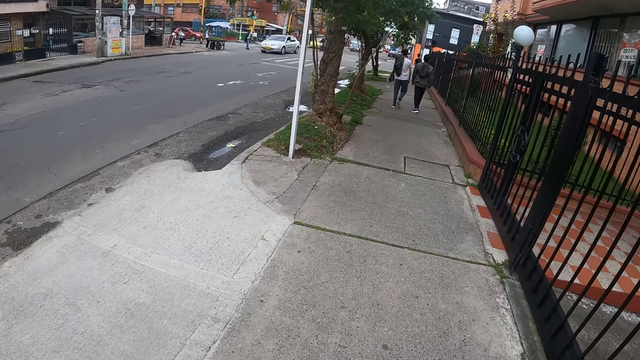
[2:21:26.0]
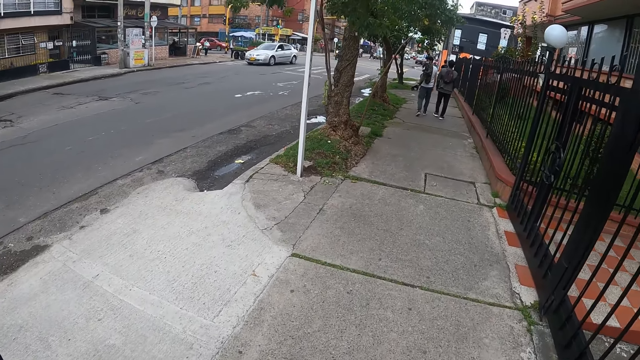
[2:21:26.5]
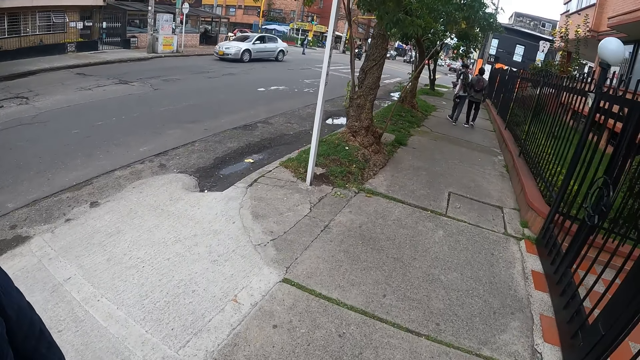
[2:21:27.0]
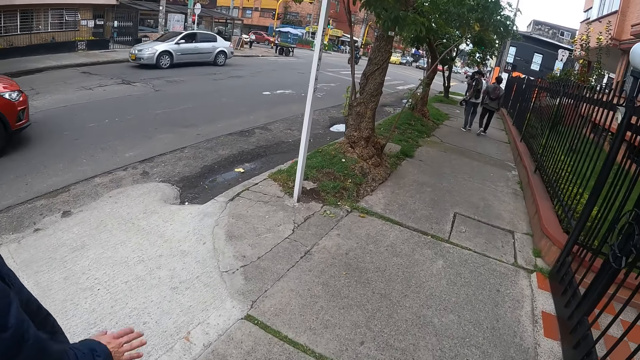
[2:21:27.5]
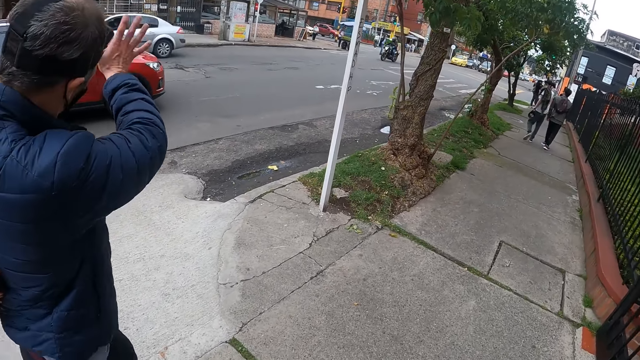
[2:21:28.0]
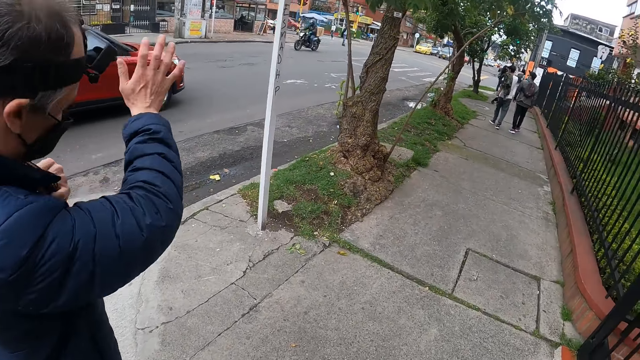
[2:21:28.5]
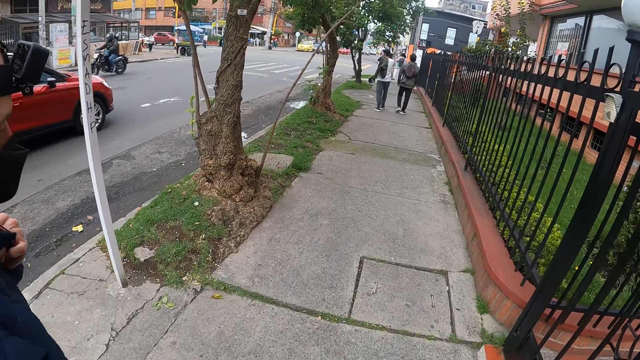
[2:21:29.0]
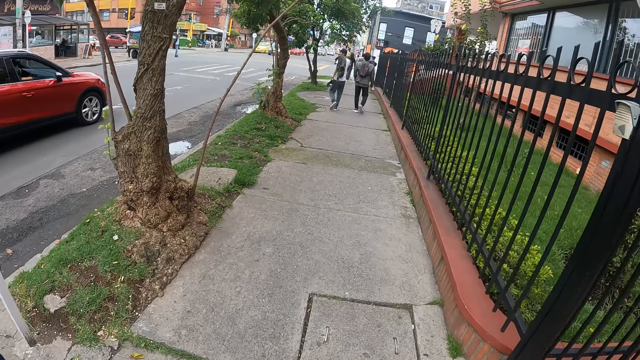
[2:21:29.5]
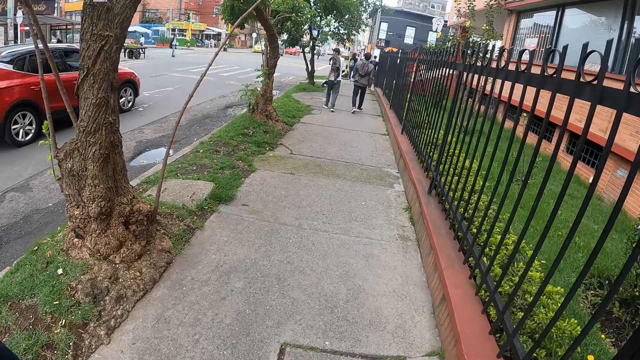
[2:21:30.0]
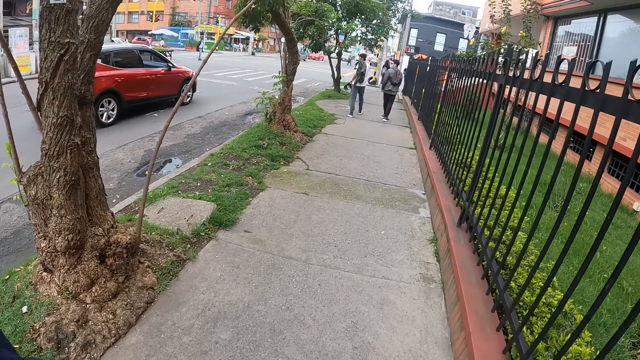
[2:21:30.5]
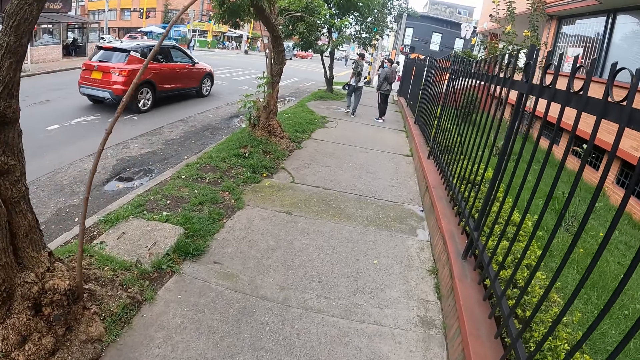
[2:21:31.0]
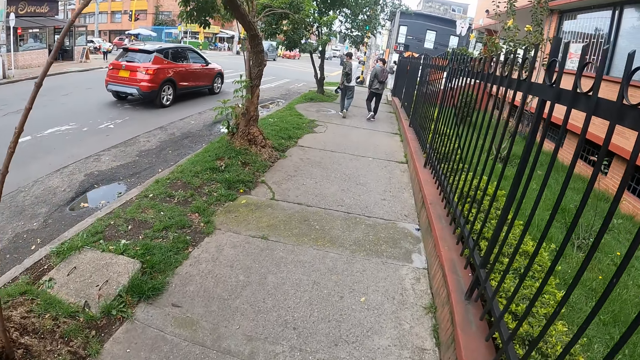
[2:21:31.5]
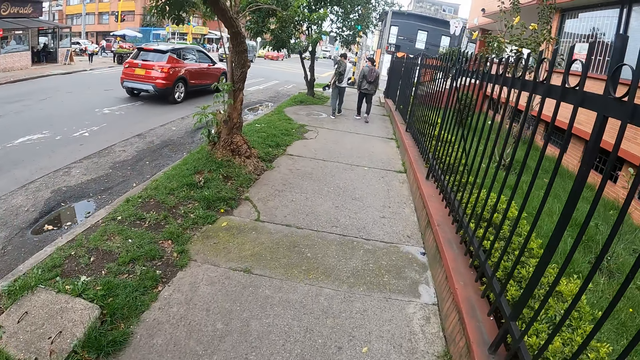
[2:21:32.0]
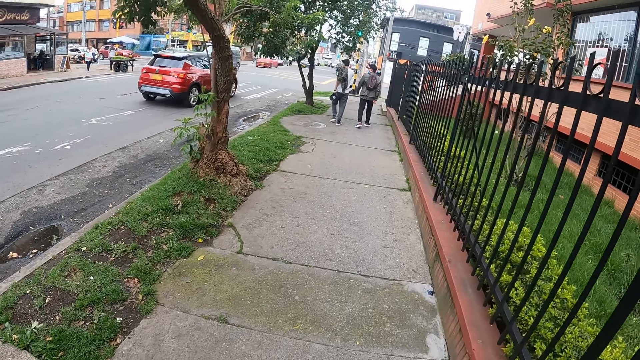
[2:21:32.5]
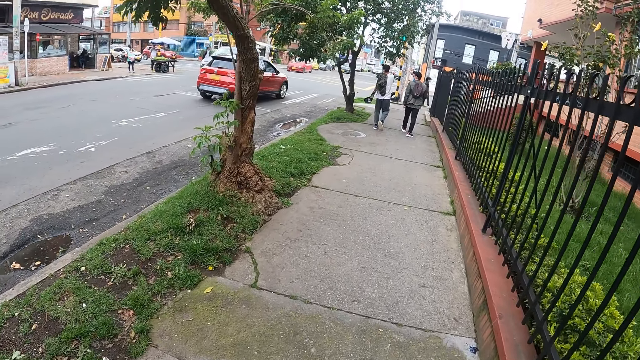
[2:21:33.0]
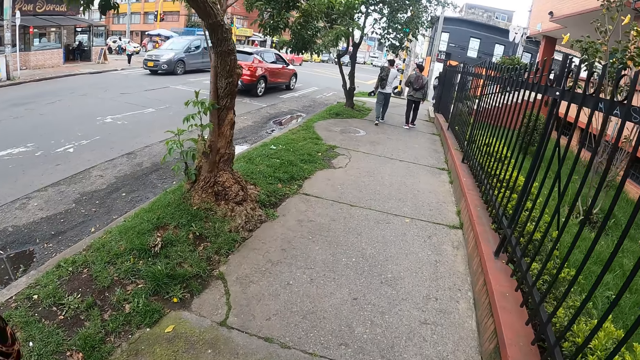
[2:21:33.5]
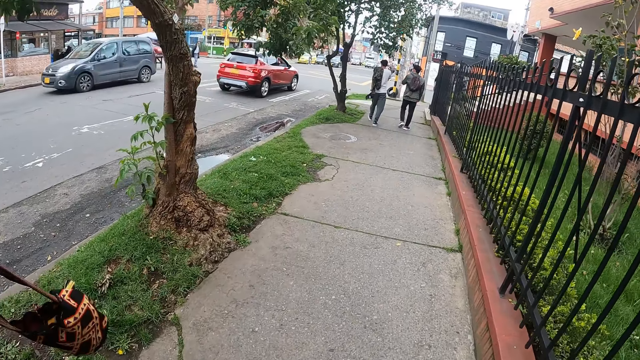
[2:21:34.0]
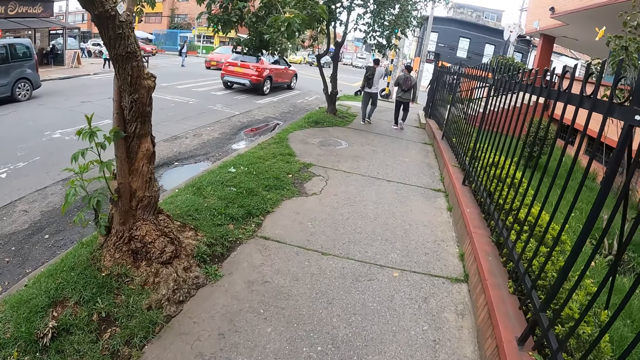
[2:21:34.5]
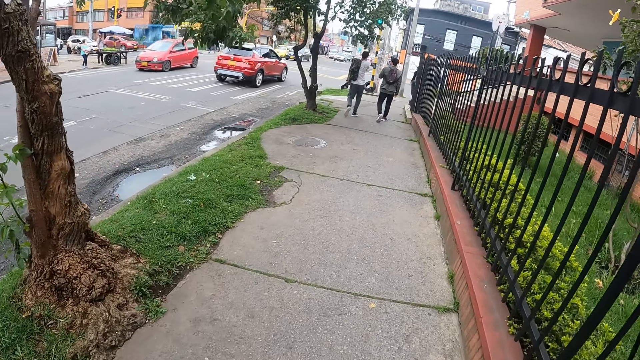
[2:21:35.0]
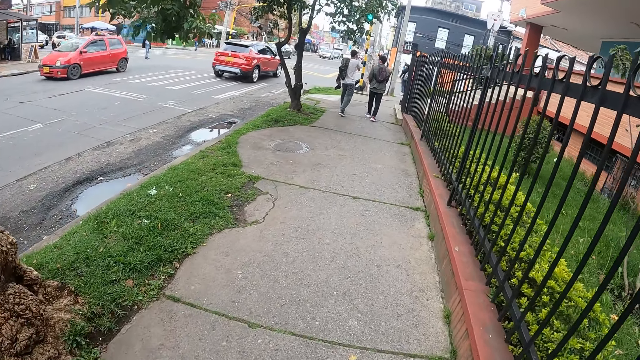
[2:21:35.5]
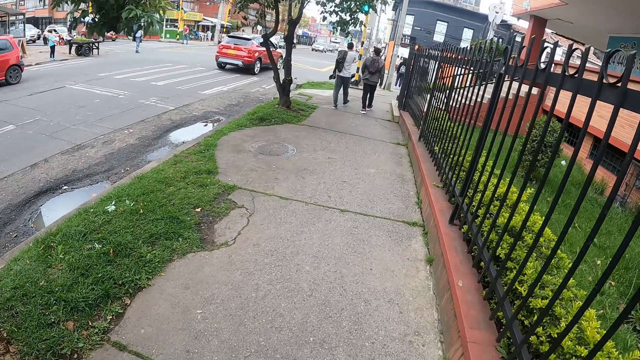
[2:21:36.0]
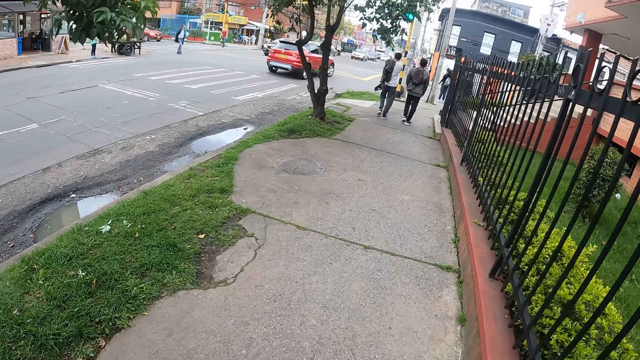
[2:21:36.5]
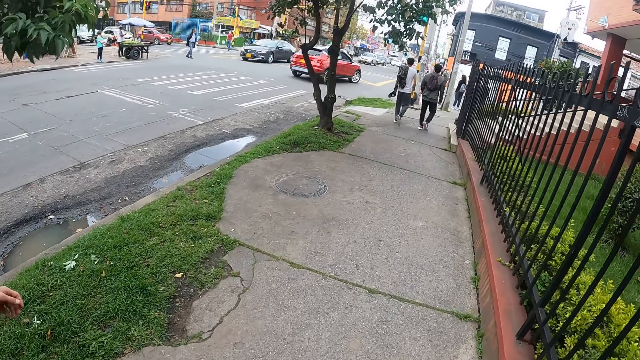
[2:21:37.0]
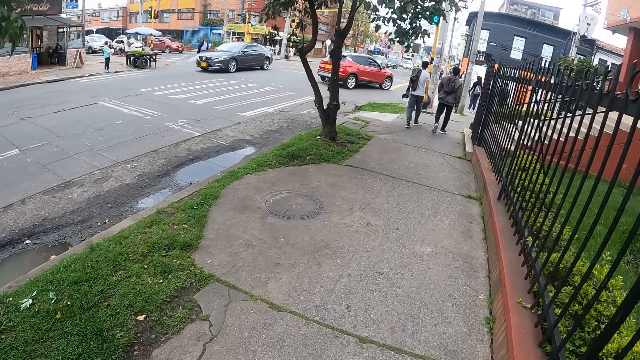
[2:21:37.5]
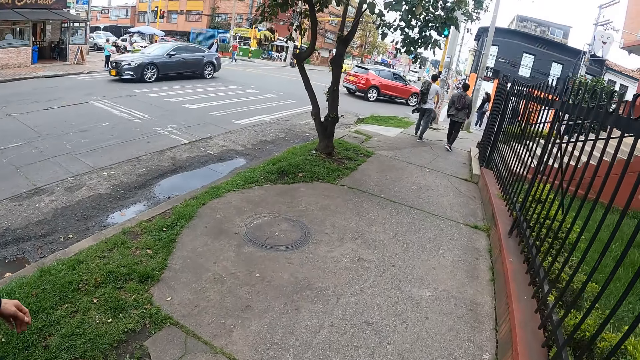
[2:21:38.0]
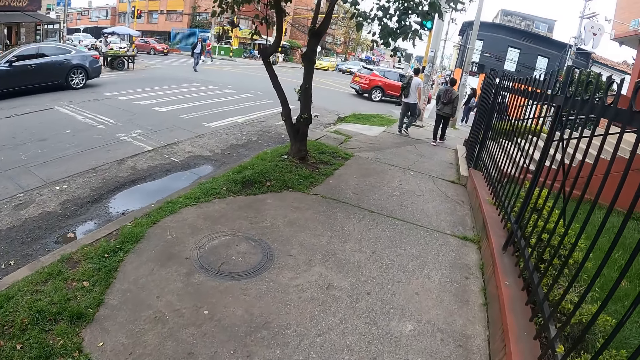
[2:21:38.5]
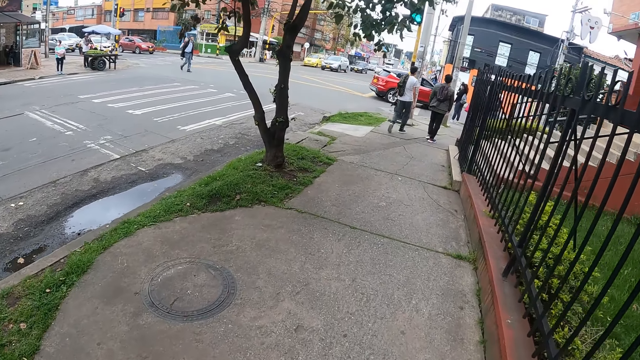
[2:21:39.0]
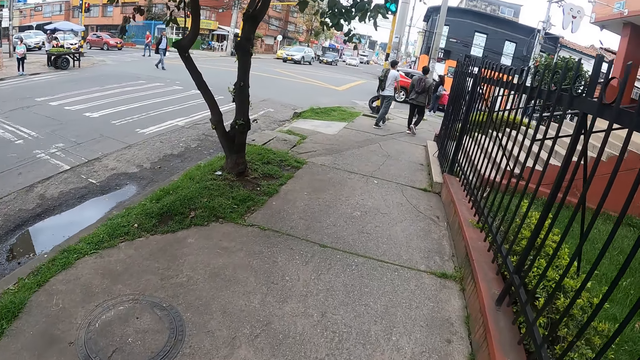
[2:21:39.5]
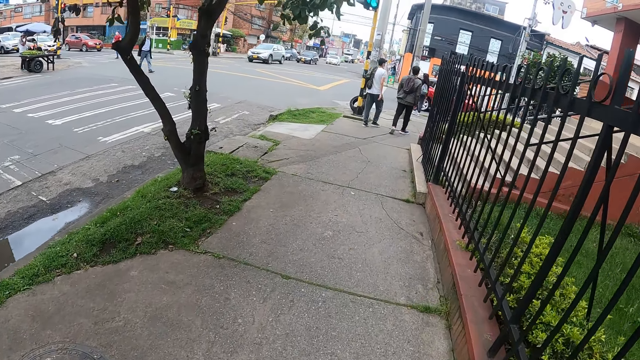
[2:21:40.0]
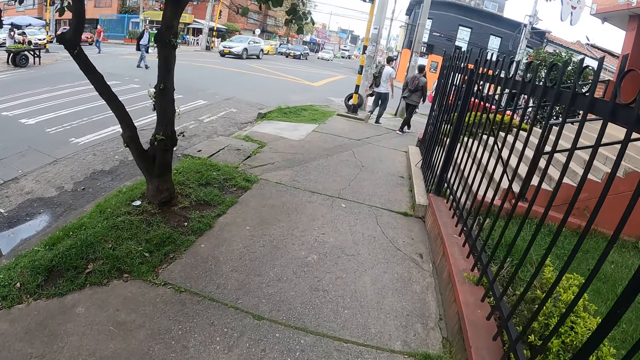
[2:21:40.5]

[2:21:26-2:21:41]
An orange car drives past the camera wearer. The man waves at another man in the orange car. A silver car drives past the camera wearer. The other man waves at the first man on the pathway. A black motorcycle rides past the camera wearer. The first man walks on the roadside. A grey van drives past the camera wearer. An orange car drives past them. A grey car drives past them.

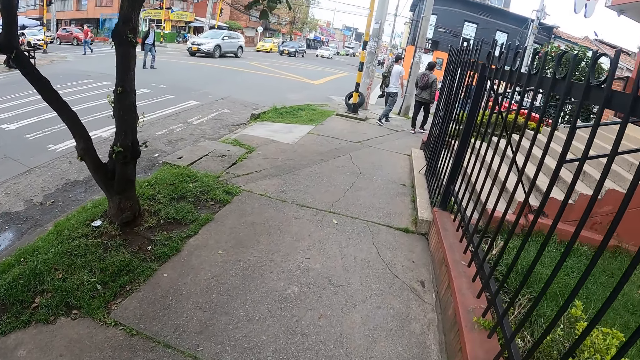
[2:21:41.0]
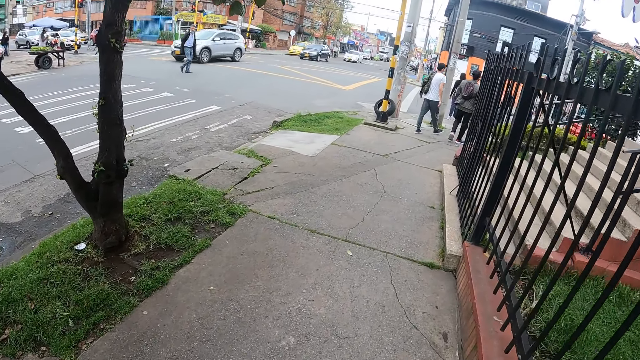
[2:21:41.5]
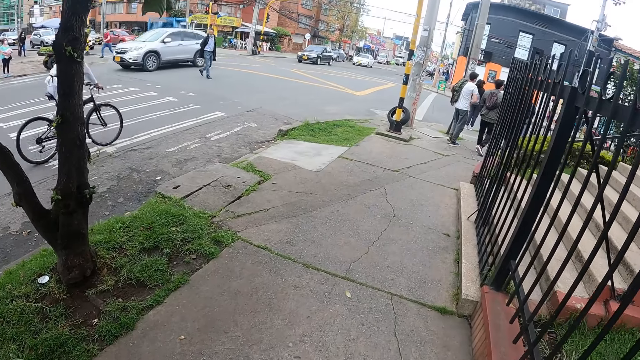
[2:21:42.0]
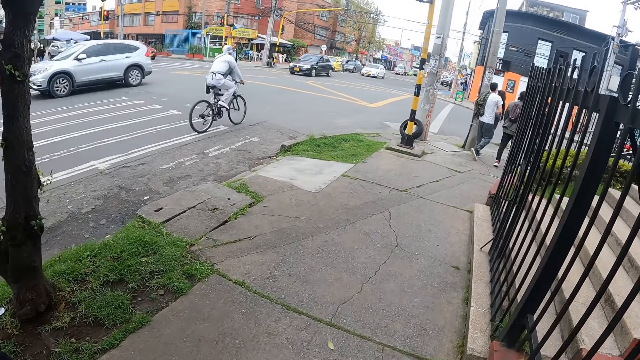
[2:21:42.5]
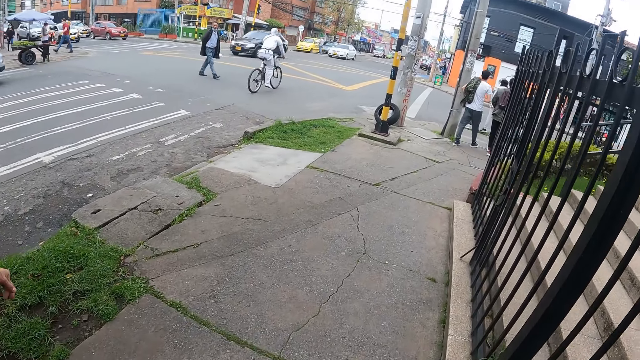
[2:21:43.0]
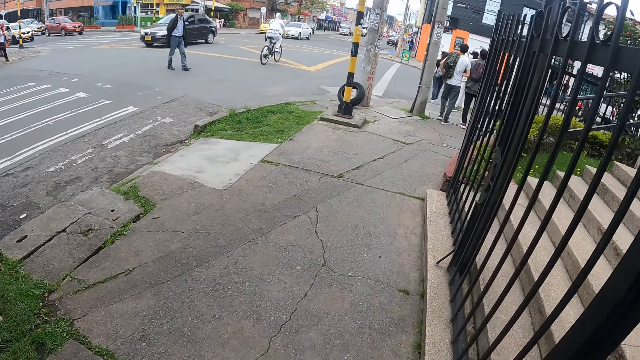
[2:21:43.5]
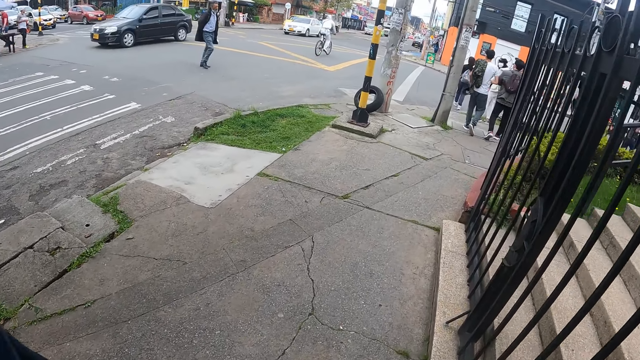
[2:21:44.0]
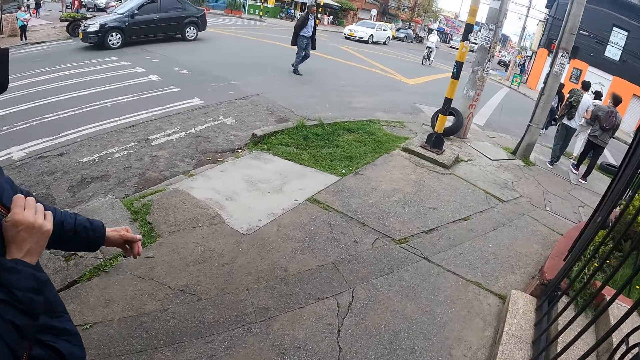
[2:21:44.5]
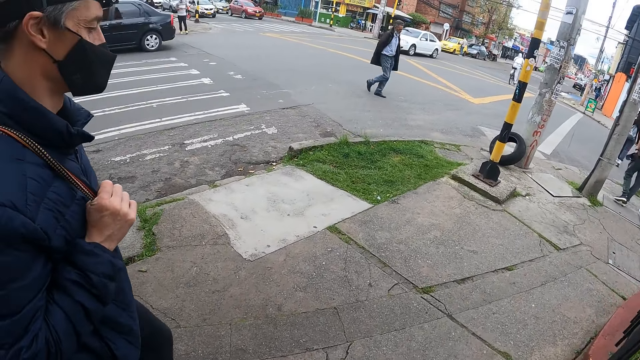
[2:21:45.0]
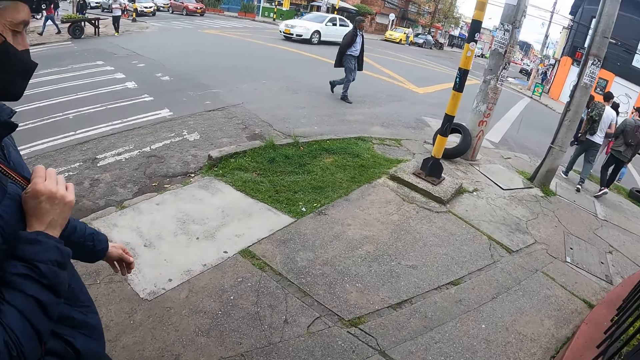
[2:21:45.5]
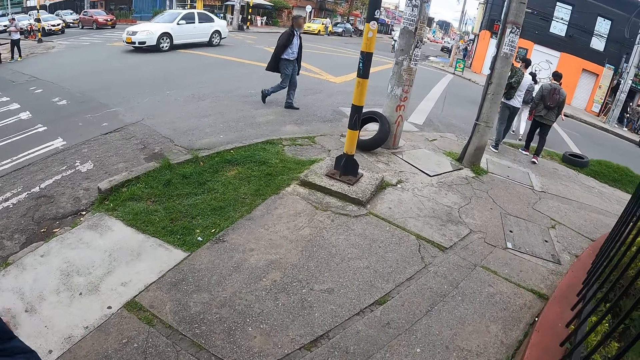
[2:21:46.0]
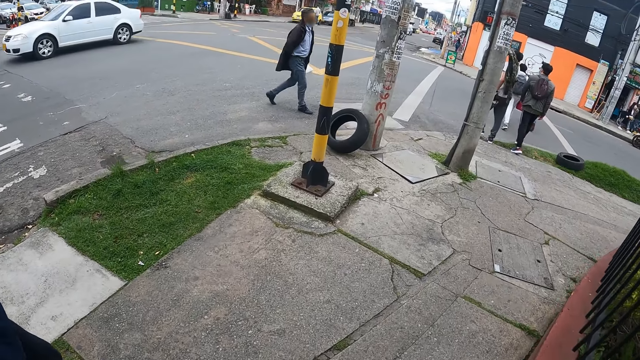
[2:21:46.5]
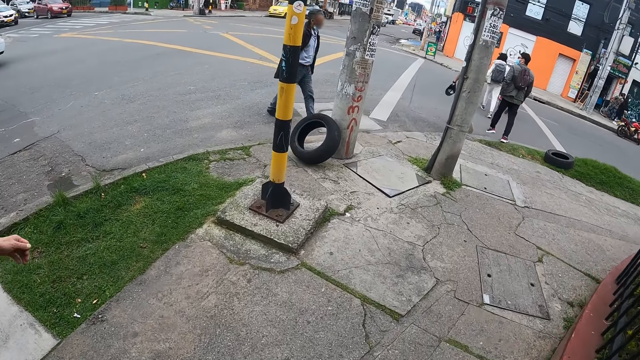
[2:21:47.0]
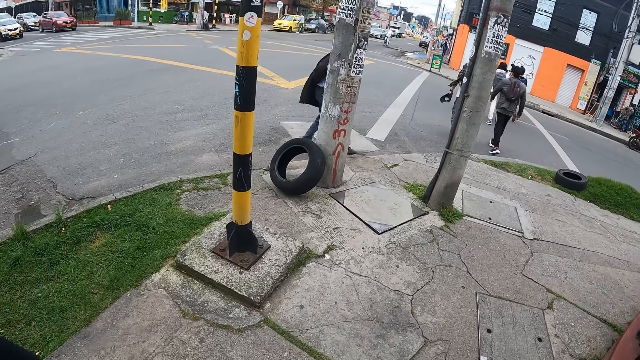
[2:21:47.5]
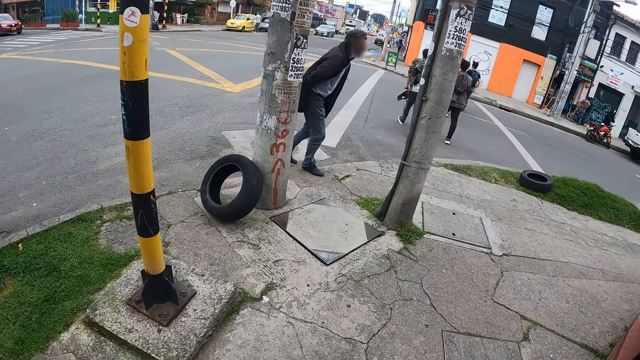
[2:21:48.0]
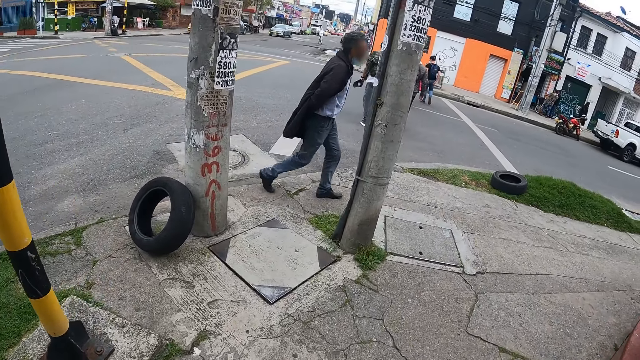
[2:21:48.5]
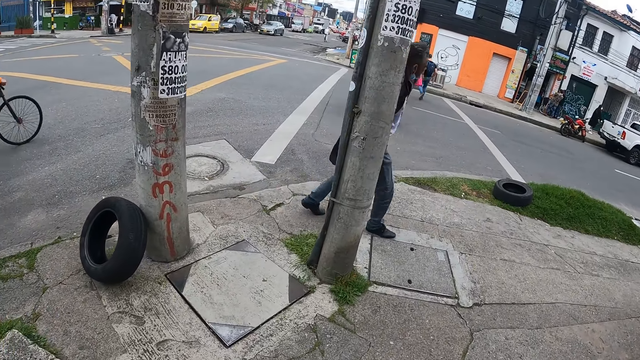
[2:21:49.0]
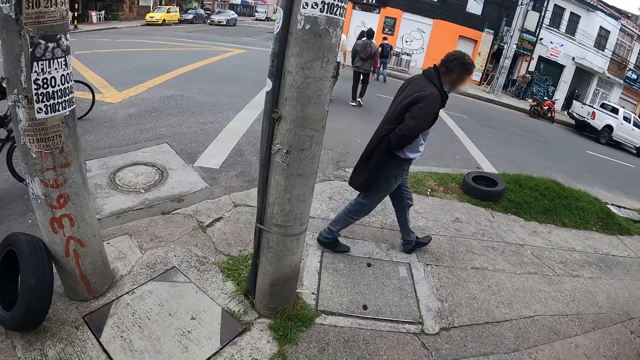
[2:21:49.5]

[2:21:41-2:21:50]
A bicycle rides past the camera wearer. A silver car drives past them. A black car drives past them. A white car drives past them. A black bicycle rides past them.
